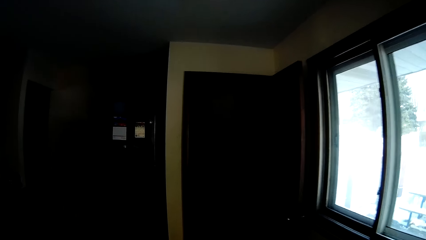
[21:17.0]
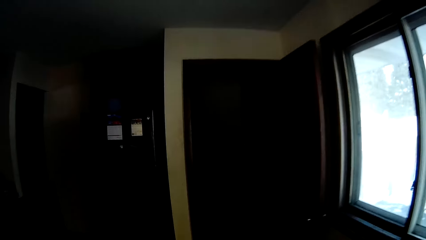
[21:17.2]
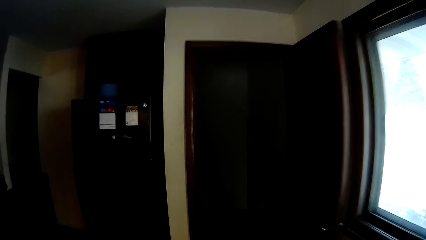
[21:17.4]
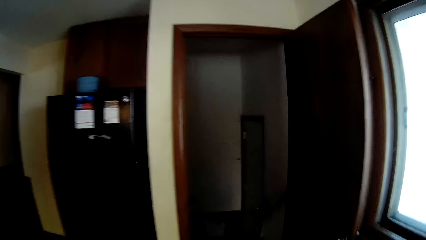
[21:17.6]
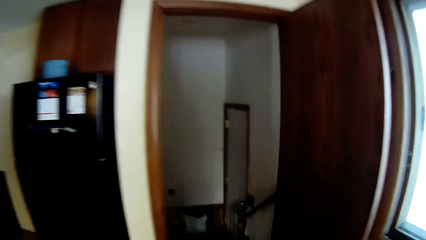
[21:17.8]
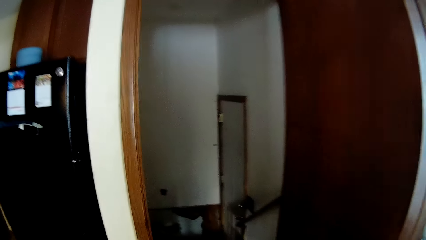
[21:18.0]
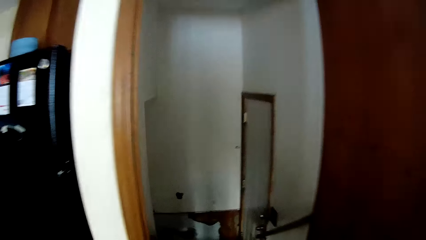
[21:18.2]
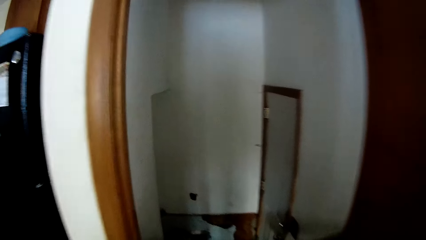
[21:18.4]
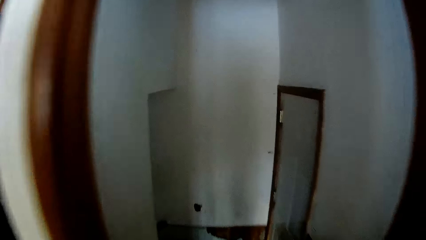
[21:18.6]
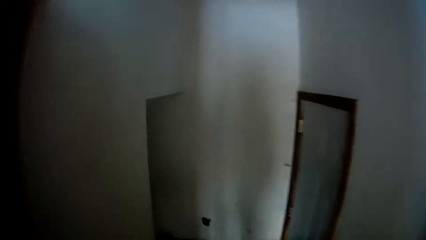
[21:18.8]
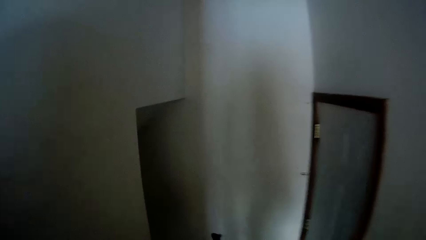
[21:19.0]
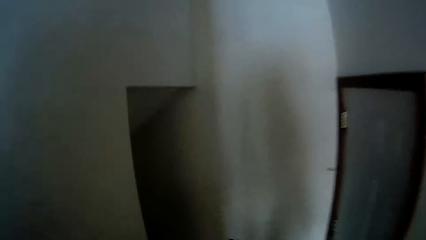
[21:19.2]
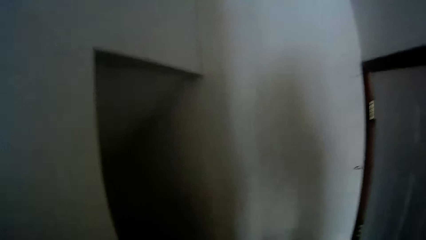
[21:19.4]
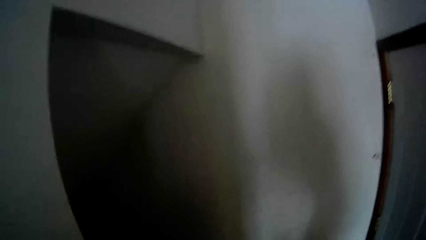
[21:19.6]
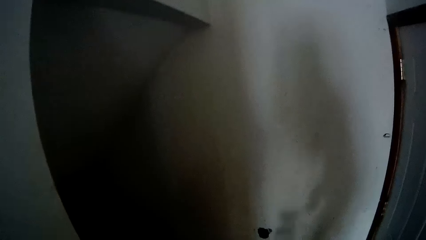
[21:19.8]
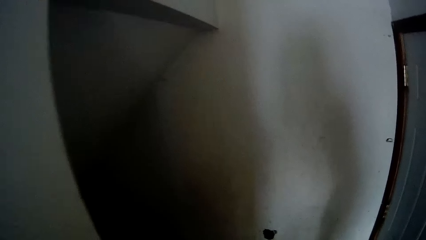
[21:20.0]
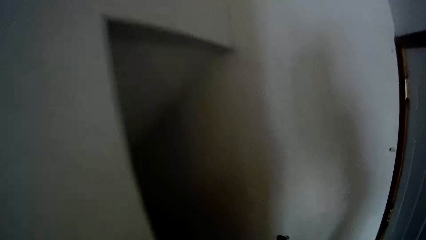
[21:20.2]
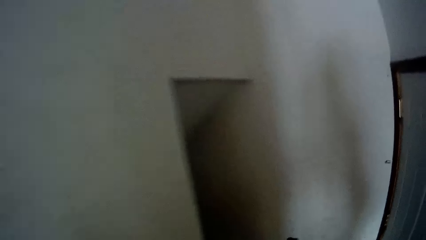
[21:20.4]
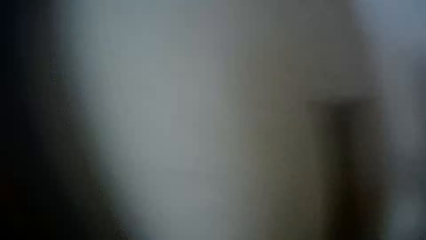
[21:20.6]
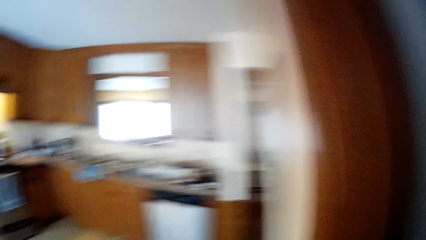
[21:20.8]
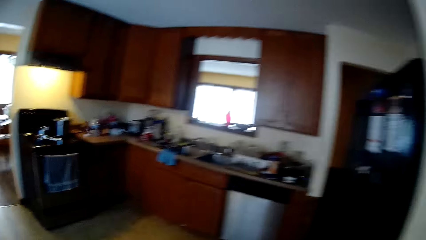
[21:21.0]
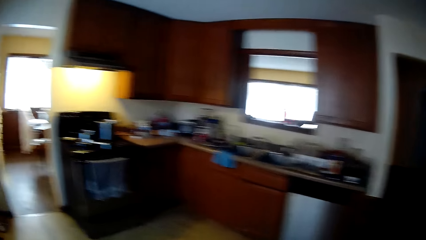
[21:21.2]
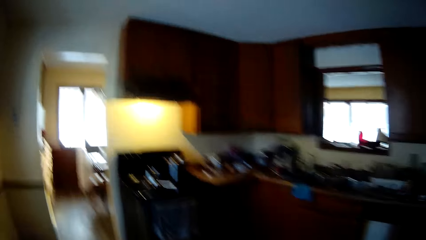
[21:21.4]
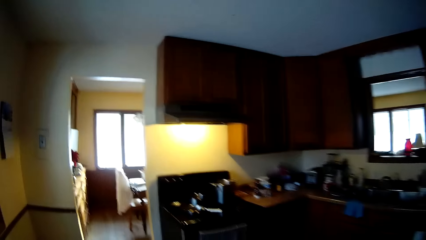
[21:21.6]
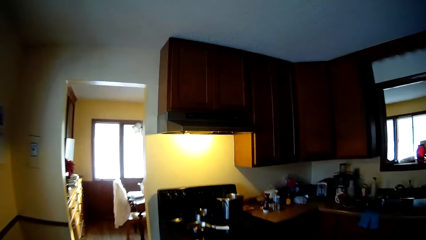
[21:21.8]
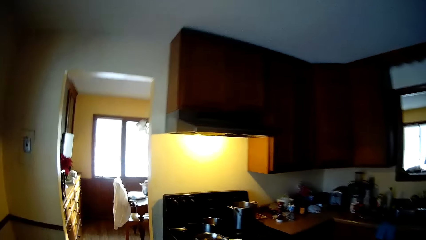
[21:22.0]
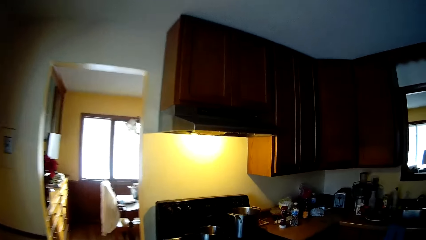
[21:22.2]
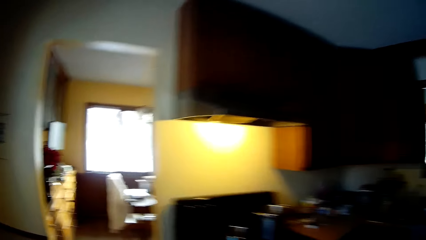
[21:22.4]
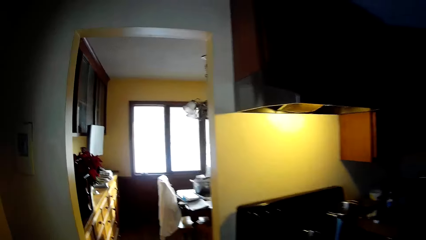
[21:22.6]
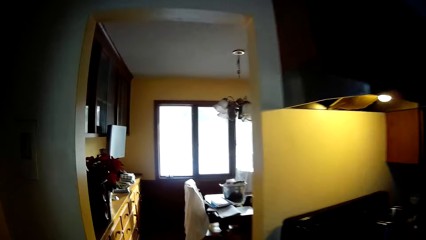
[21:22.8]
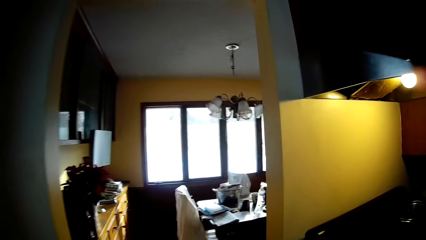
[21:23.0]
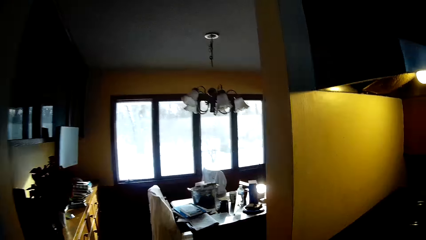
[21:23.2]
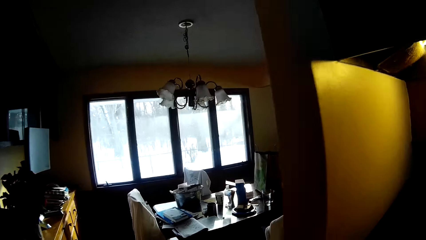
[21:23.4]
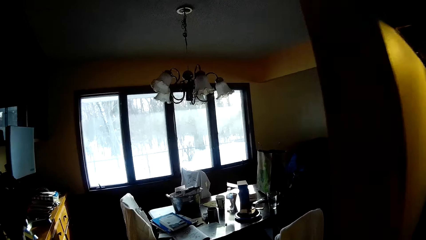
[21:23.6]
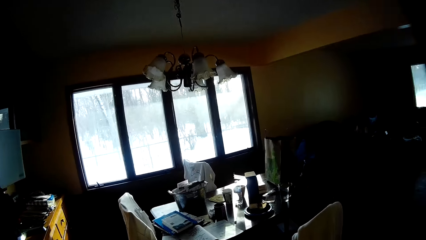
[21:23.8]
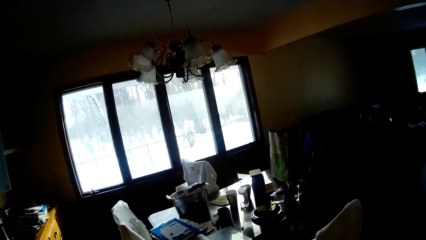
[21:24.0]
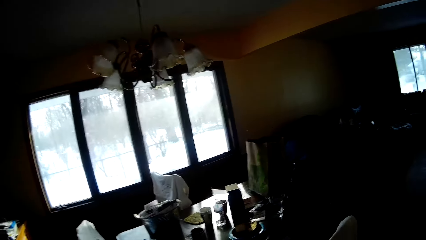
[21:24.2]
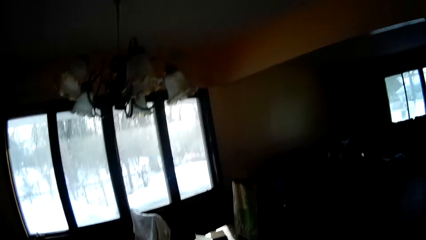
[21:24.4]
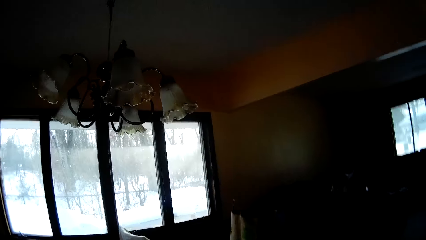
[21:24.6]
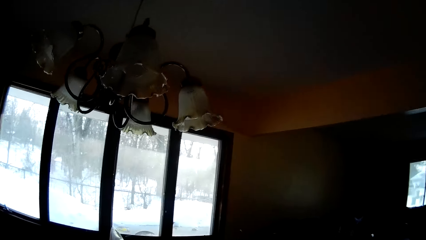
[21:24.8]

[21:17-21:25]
The camera wearer throws the serviette down the stairs.

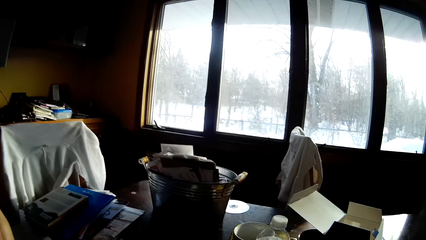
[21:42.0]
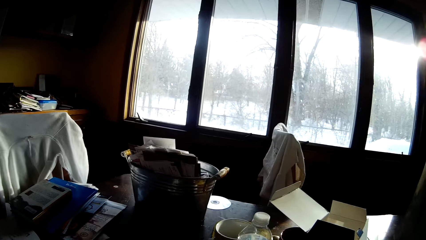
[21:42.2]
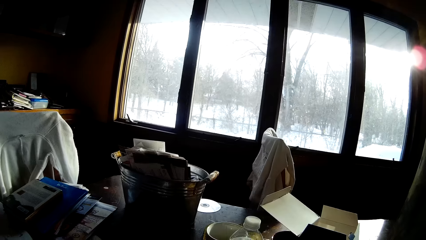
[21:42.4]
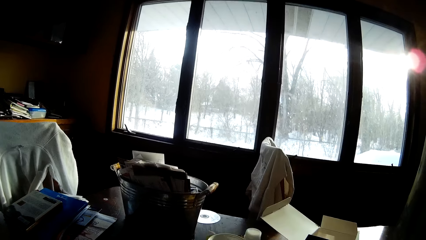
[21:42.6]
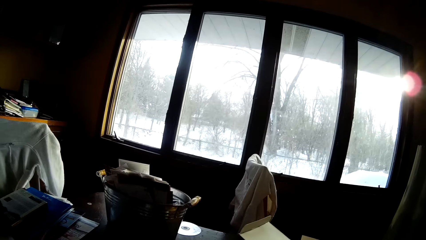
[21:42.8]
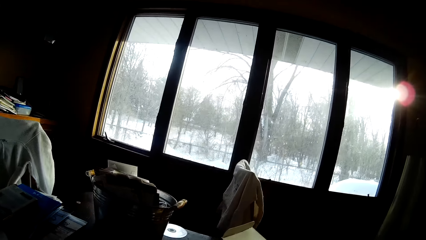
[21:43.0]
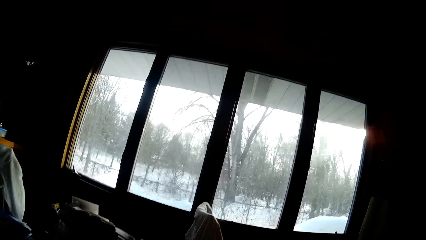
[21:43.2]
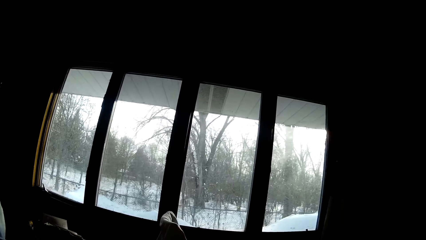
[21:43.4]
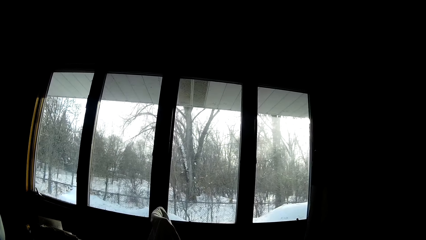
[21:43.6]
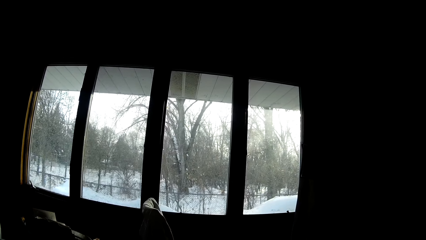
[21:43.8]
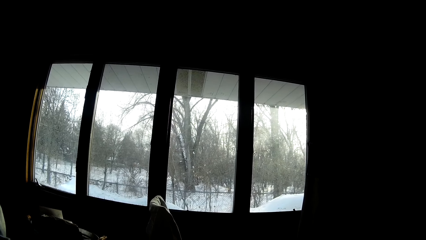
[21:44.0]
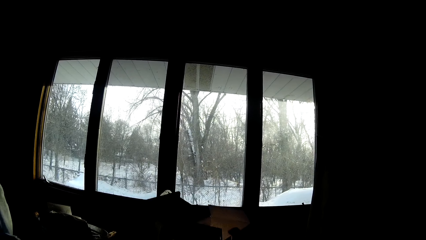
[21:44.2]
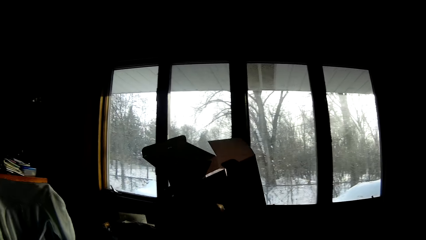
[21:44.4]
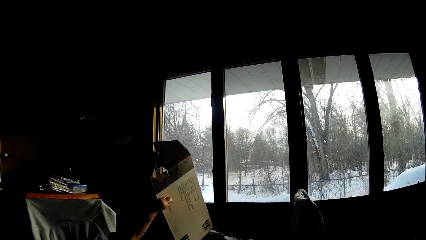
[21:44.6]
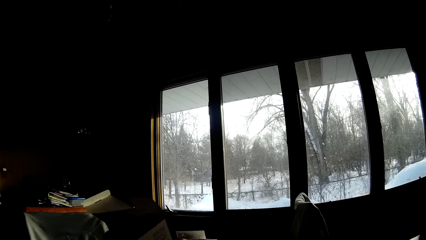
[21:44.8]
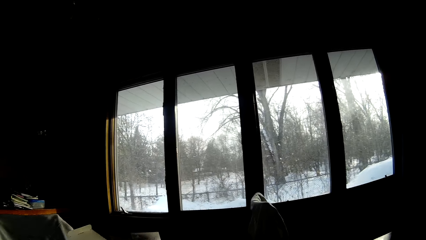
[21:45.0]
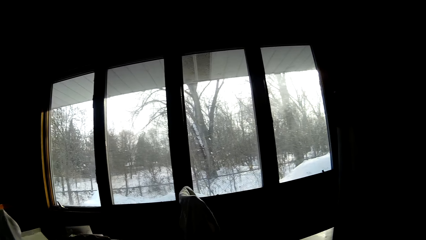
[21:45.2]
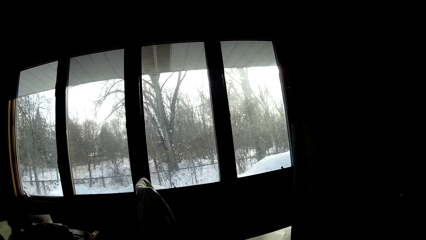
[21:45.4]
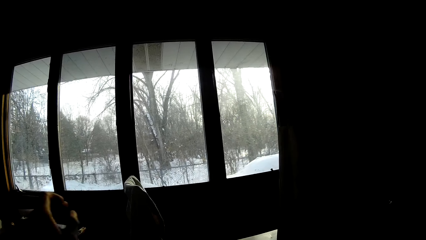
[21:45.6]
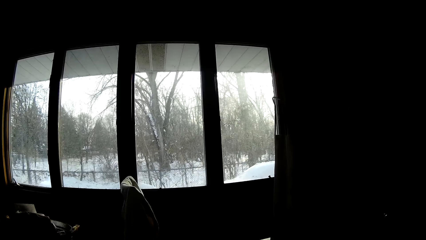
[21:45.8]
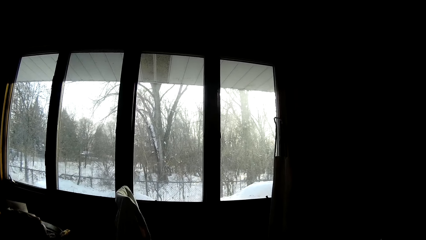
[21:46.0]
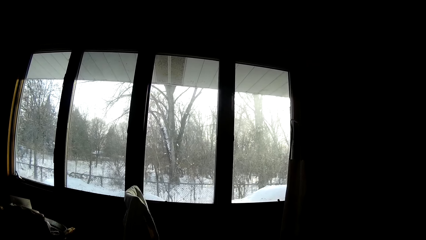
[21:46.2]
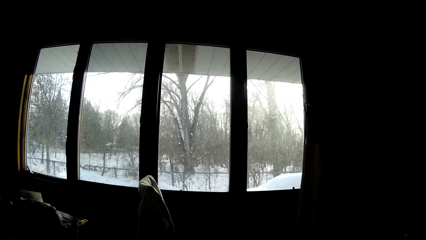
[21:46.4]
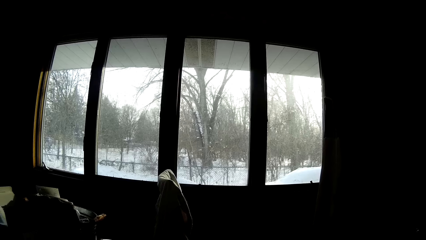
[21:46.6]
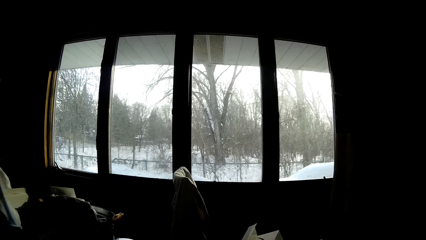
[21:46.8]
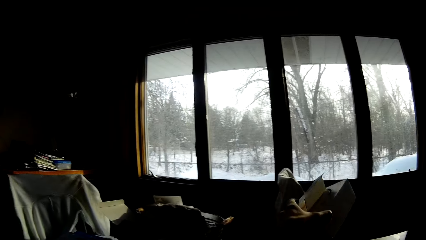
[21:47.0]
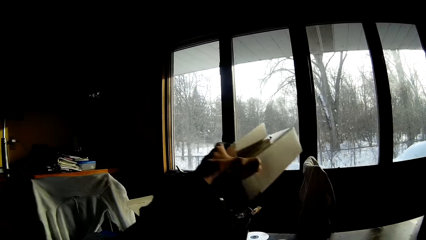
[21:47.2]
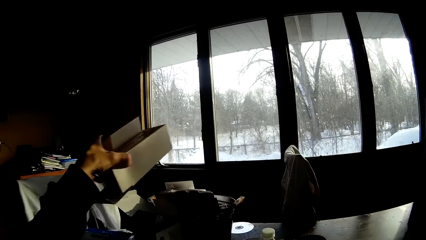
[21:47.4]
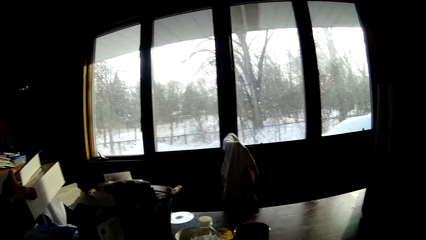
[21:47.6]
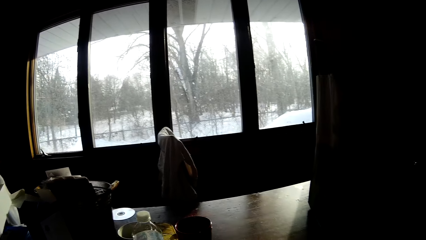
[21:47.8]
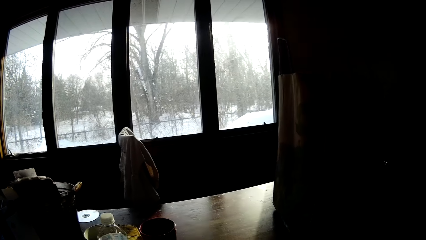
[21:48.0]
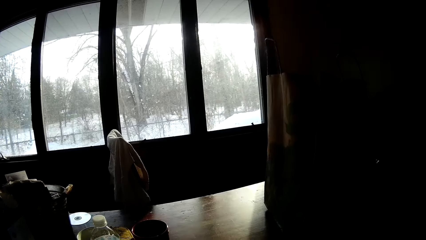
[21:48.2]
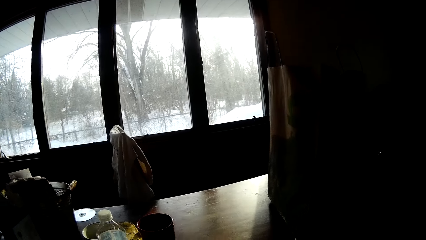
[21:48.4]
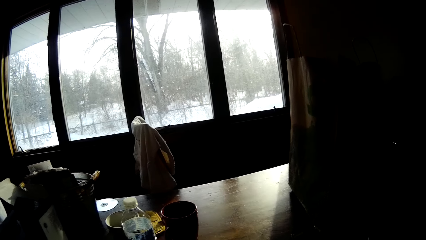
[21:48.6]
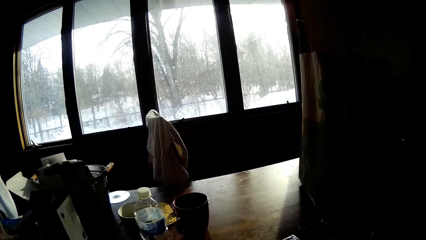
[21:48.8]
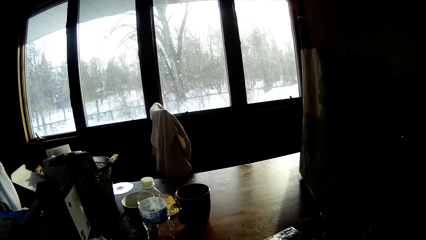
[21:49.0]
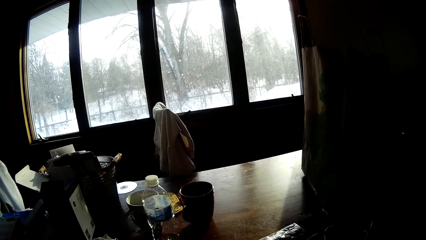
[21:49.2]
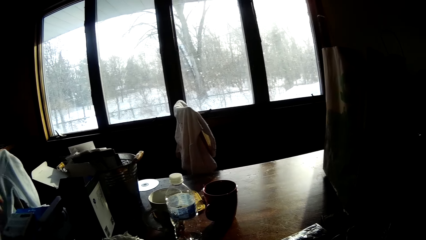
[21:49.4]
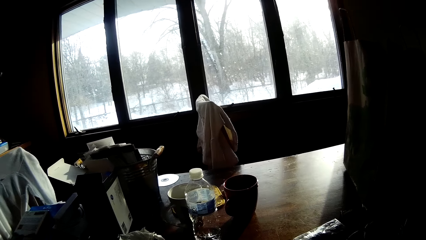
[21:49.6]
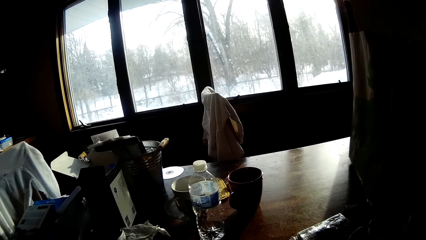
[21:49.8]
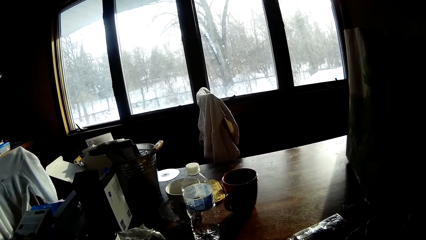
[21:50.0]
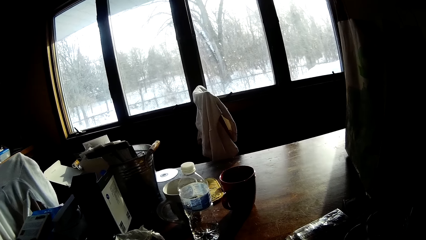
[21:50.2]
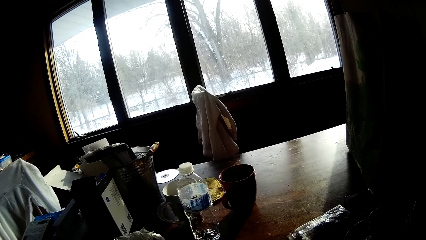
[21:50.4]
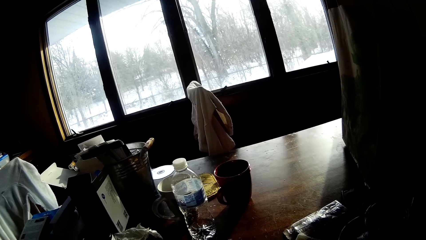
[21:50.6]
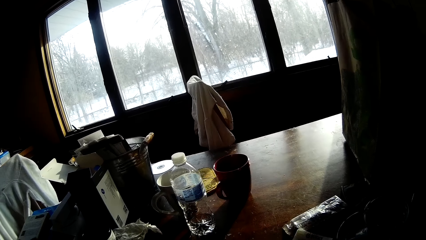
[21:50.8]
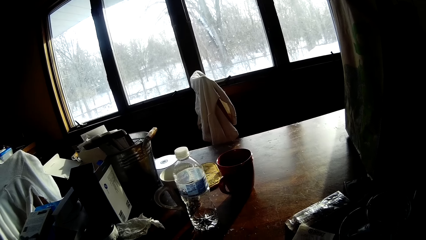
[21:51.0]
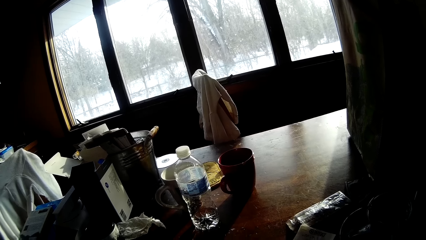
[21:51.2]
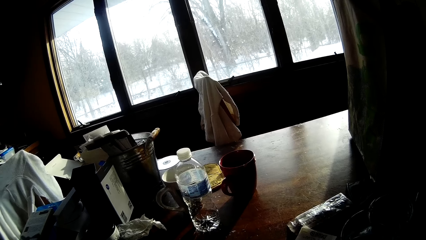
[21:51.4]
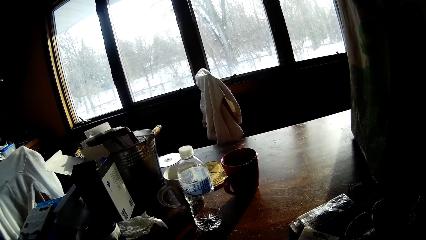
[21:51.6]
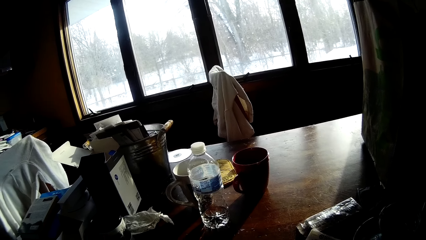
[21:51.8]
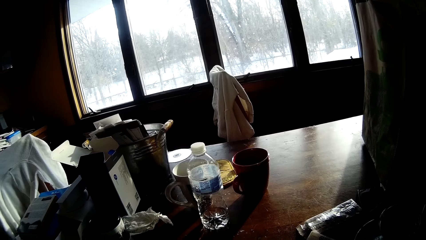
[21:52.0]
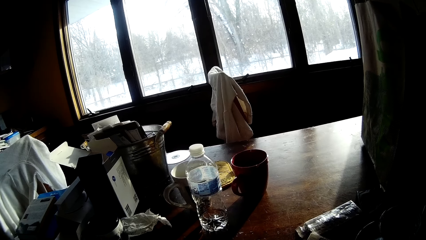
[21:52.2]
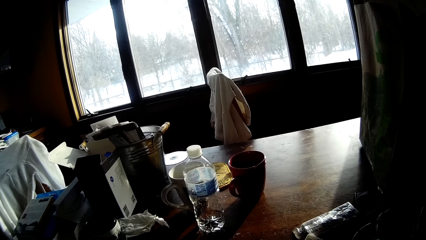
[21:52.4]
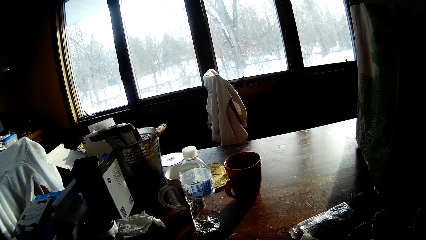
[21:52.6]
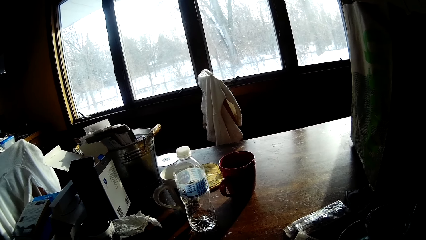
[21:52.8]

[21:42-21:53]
The camera wearer picks up a carton from the dining table with her left hand. She drops the carton on the other side of the dining table. She picks up another carton from the dining table with her left hand. She drops the small white carton on the dining table.
